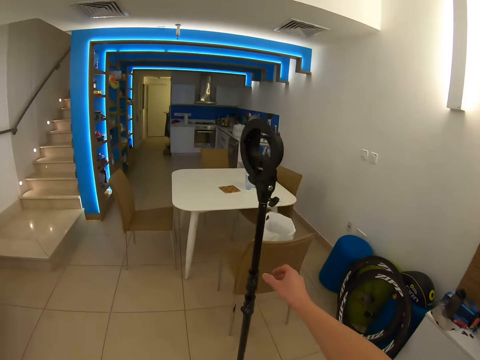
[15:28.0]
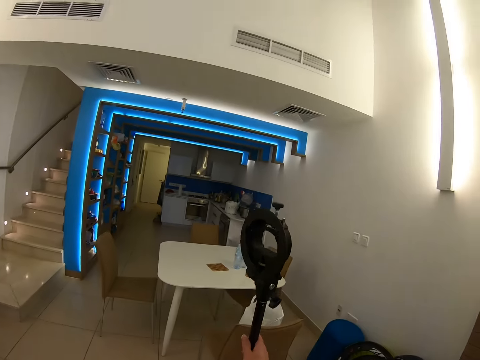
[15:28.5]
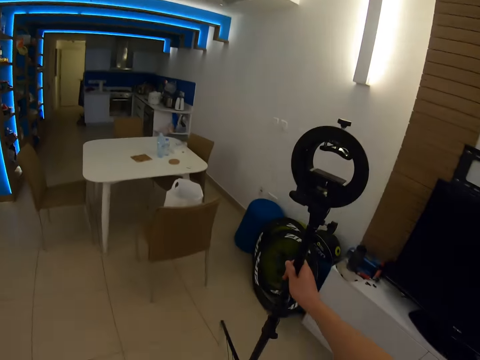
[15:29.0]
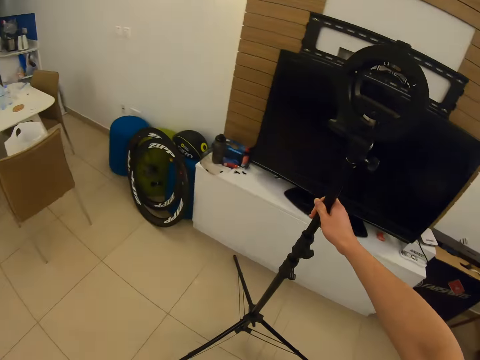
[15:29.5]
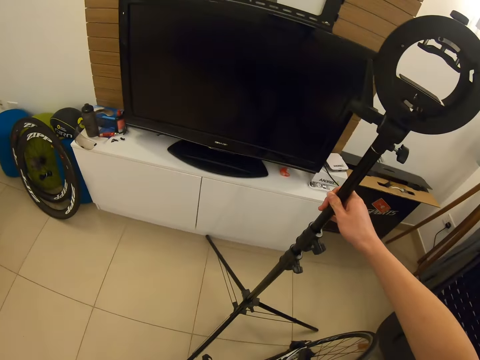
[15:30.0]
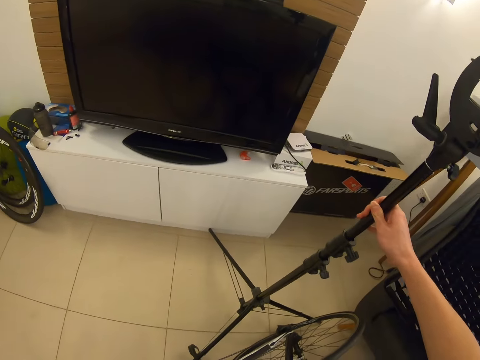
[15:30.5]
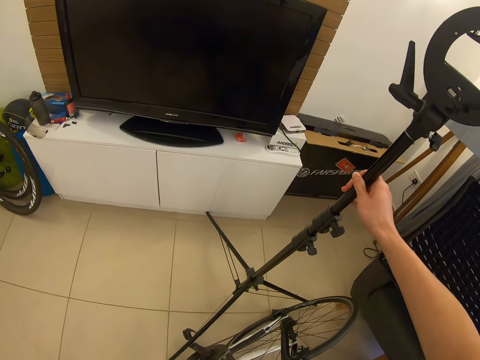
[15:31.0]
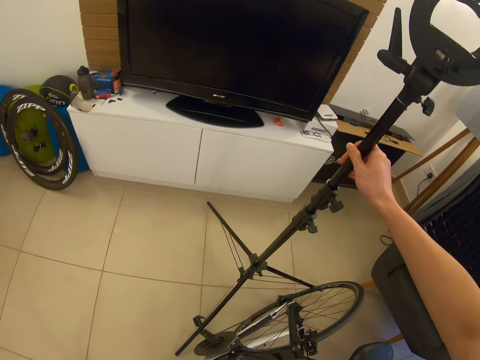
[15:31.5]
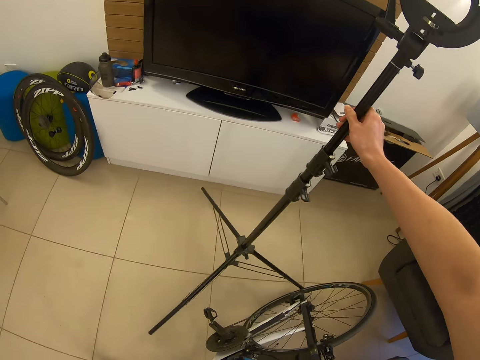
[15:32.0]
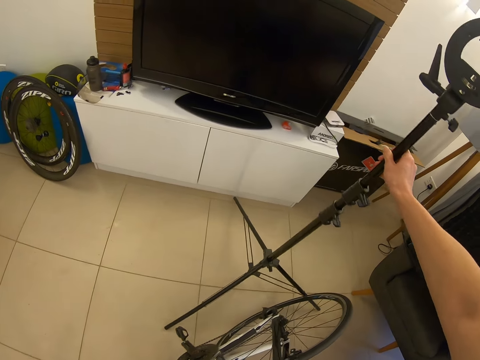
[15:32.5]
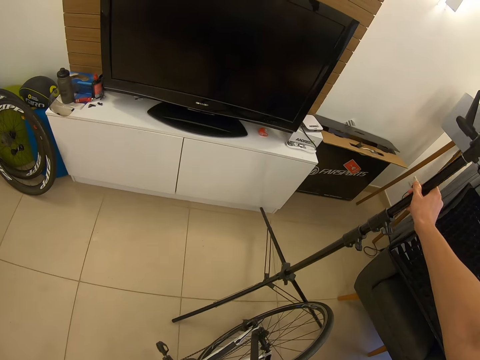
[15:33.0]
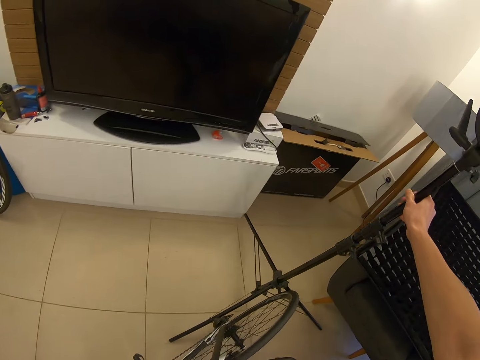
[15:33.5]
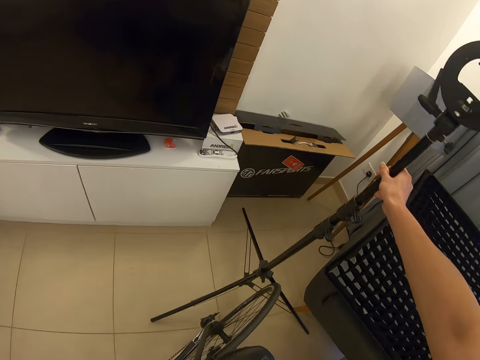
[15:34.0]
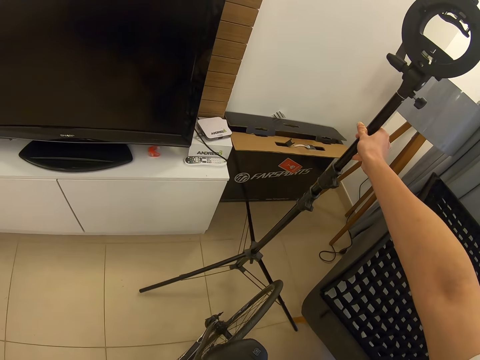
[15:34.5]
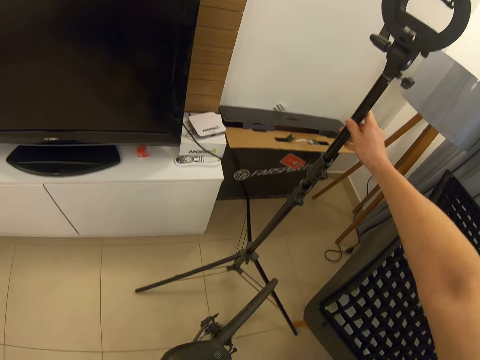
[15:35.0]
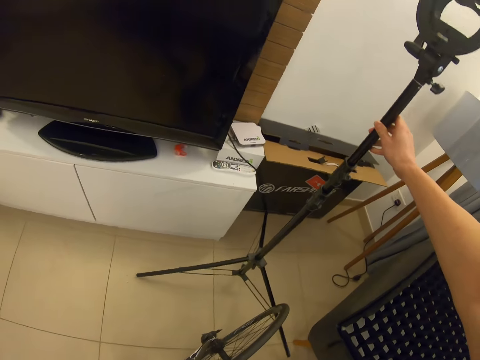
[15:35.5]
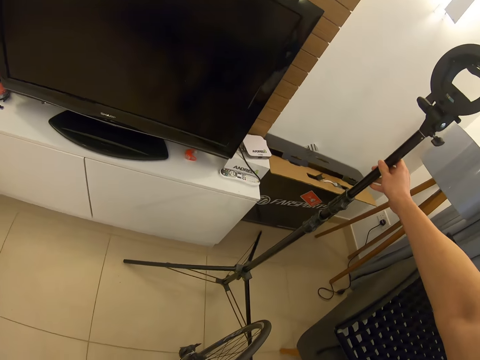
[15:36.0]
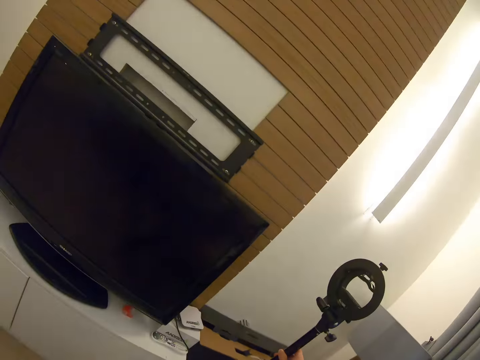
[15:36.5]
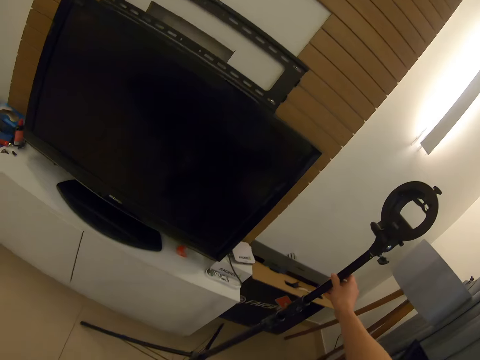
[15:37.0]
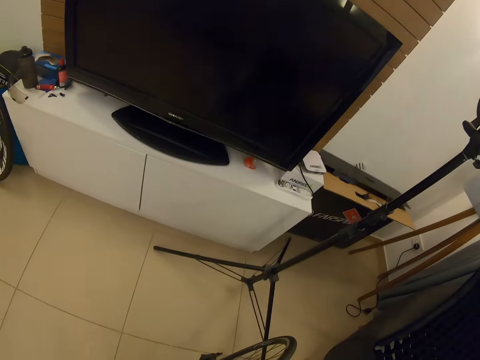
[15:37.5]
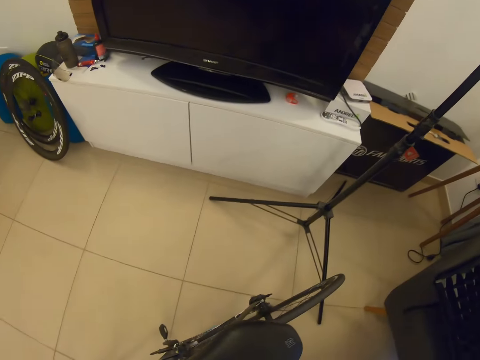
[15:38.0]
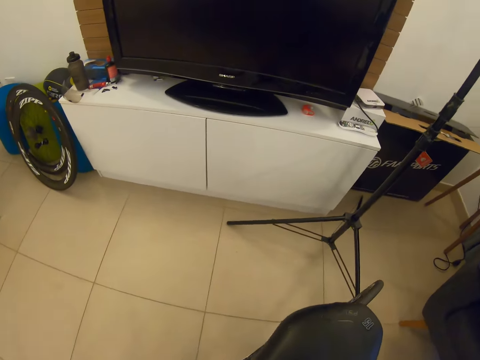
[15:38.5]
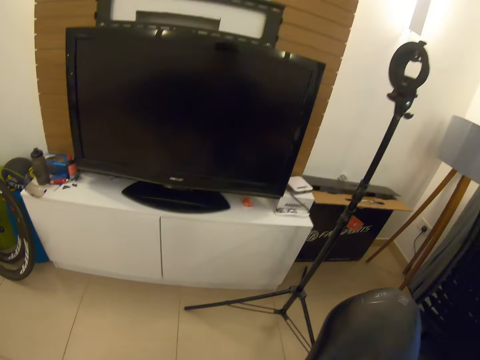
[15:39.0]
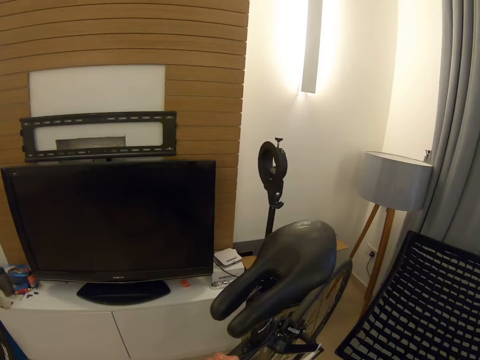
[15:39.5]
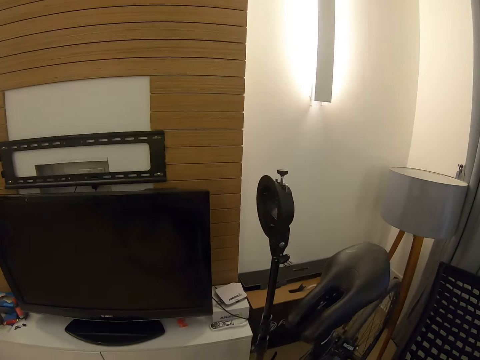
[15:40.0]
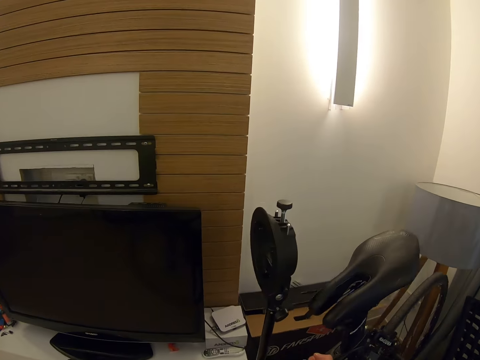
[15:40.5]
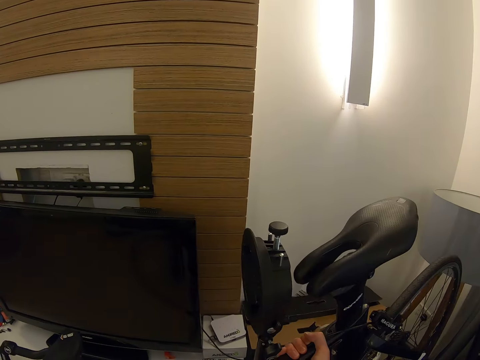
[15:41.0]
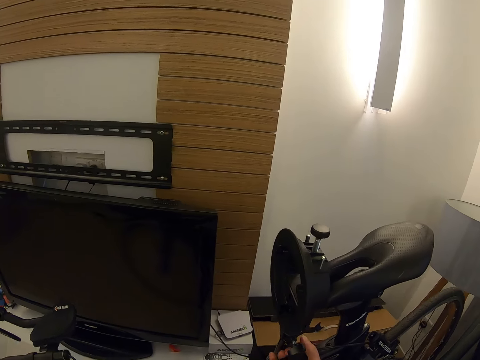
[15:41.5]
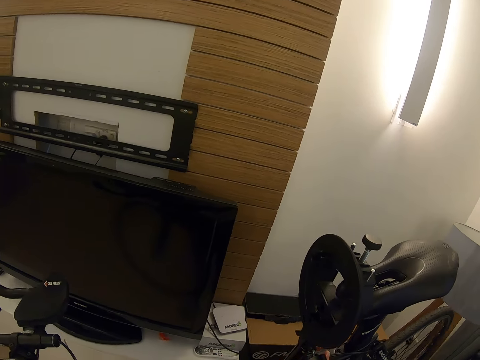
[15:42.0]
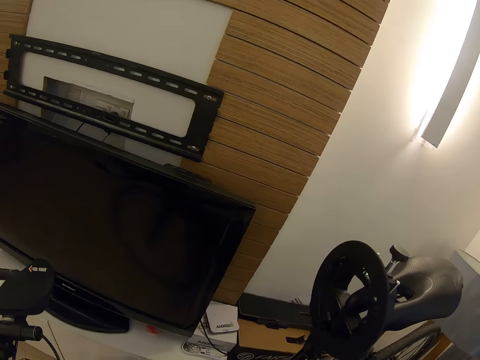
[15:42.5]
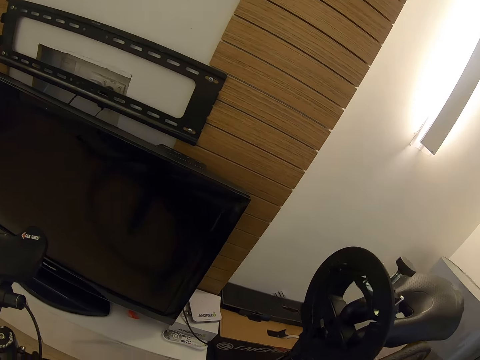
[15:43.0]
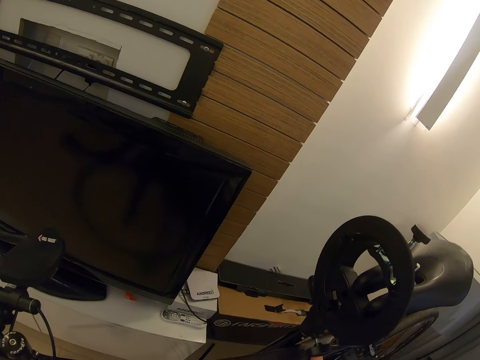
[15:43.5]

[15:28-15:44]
The camera wearer moves the bicycle repair stand near the TV stand. They hold the tripod stand. They hang the bicycle on the bicycle repair stand.

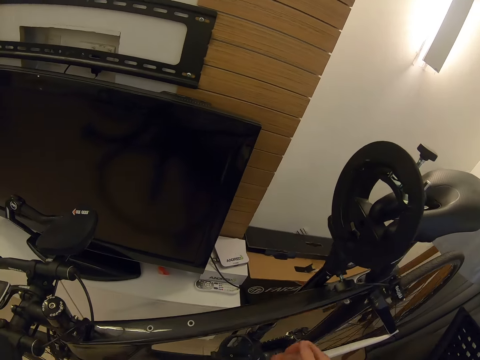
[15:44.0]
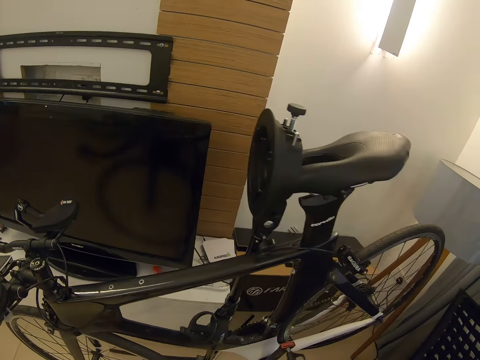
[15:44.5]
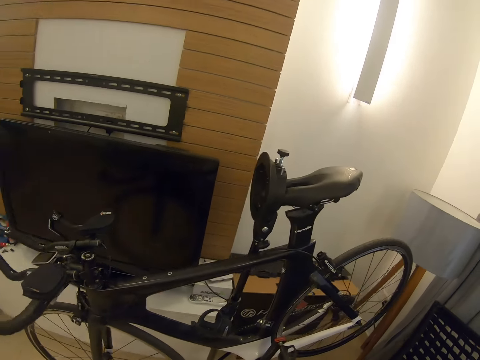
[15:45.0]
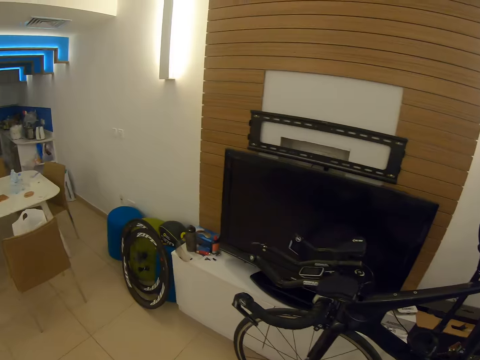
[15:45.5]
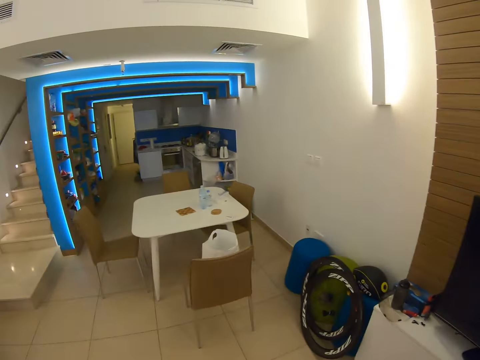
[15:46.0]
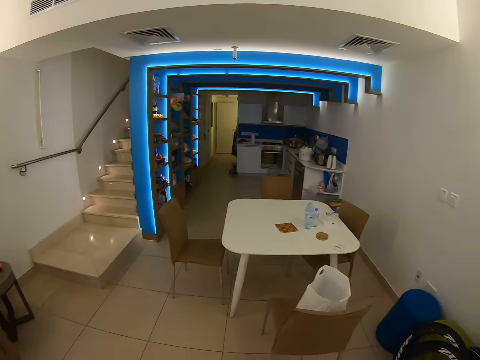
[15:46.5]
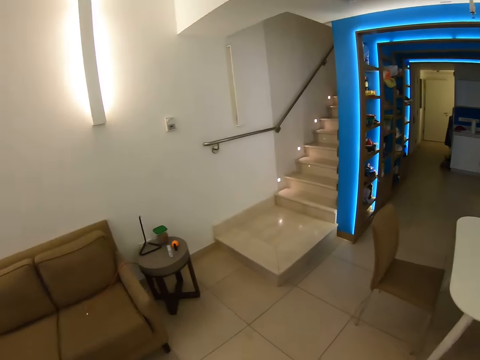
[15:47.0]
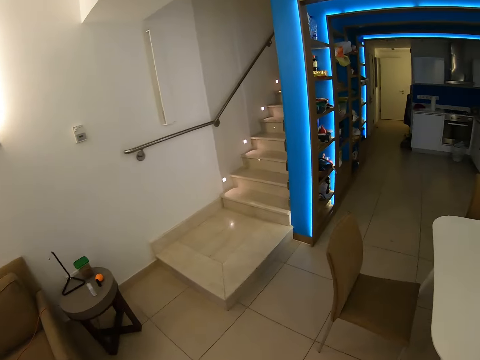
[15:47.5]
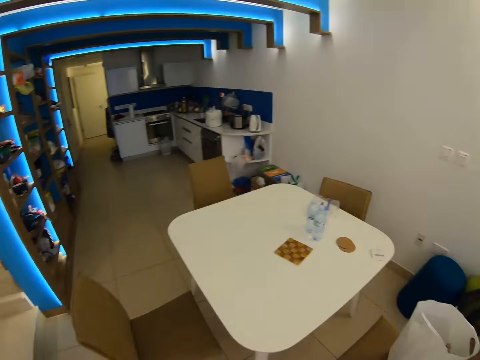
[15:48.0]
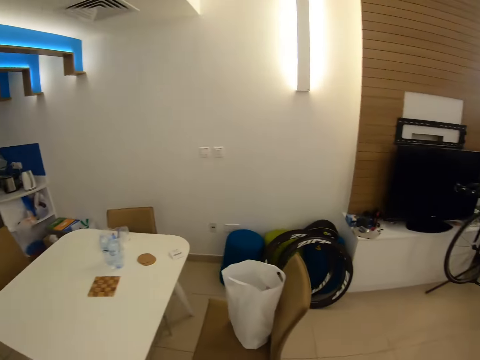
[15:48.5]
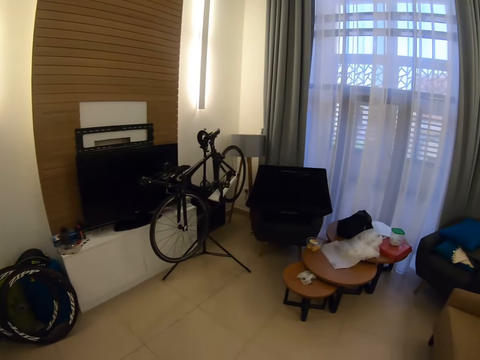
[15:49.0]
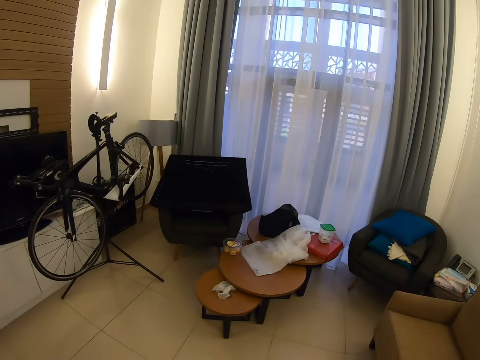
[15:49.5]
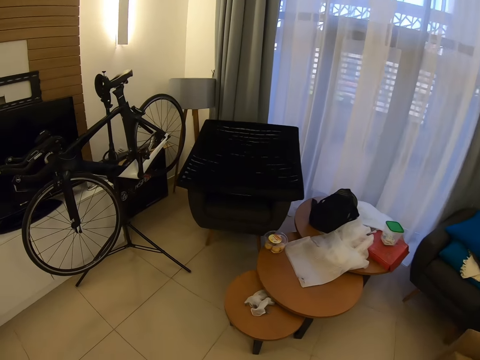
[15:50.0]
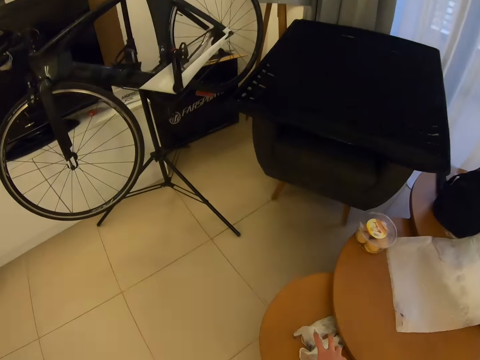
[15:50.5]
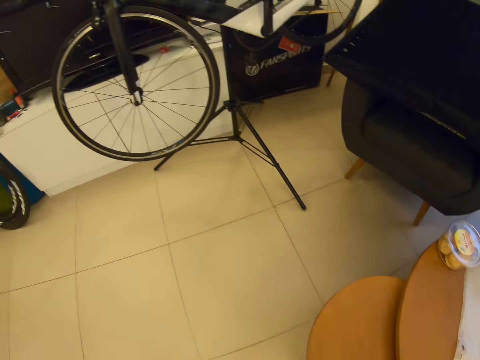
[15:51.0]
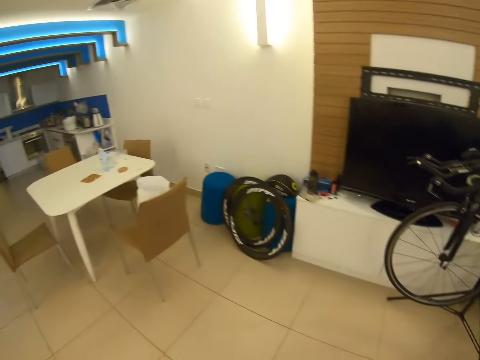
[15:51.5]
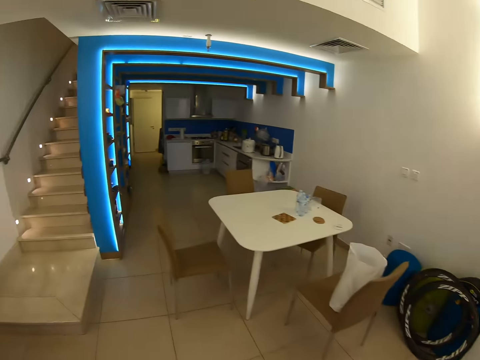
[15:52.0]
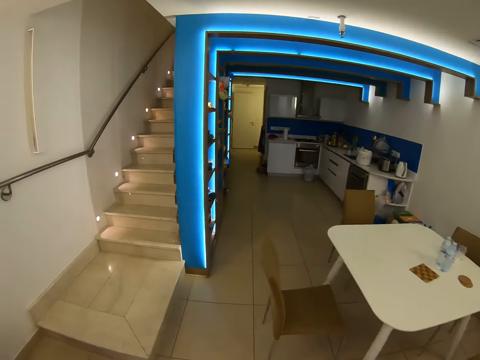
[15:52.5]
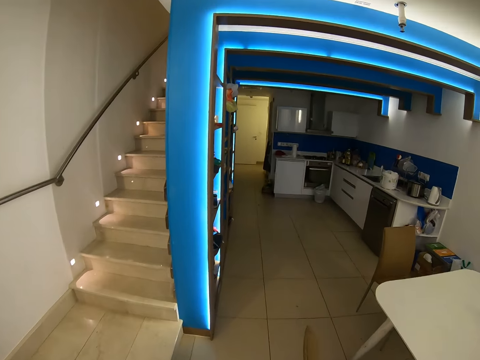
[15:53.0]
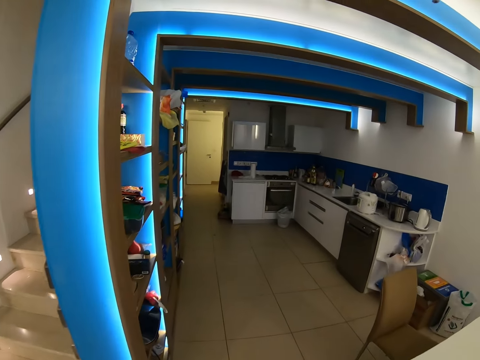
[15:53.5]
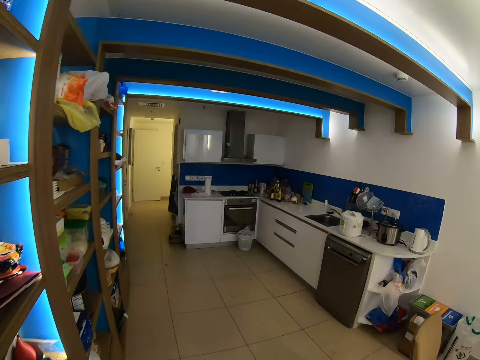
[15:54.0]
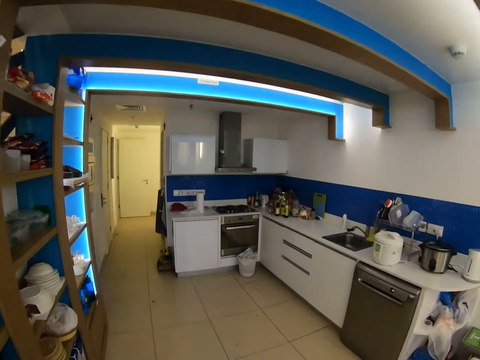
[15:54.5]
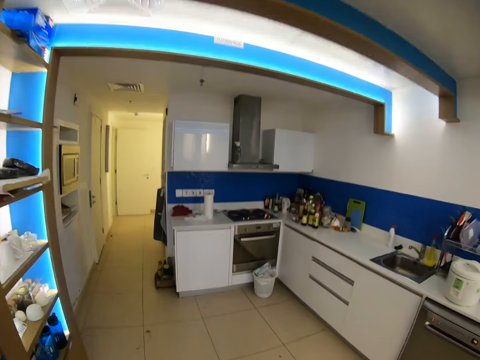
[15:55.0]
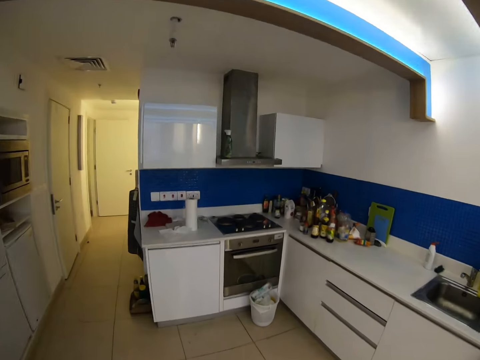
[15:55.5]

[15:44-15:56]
The camera wearer puts the bicycle on the tripod stand. They look around. They pick pieces of paper from the table and walk to the kitchen.
